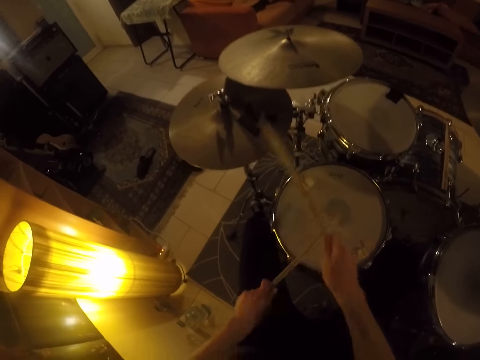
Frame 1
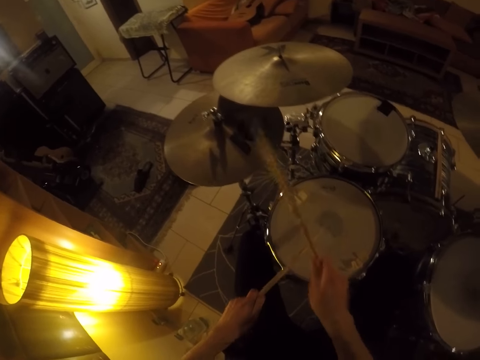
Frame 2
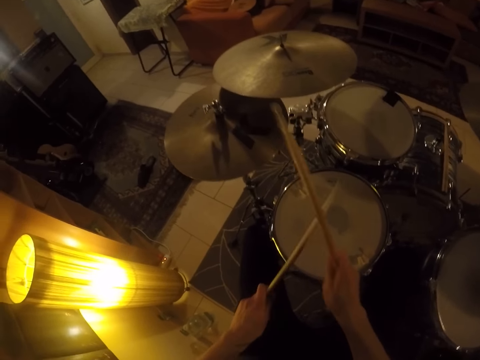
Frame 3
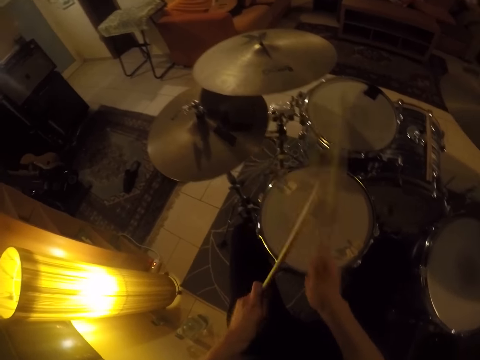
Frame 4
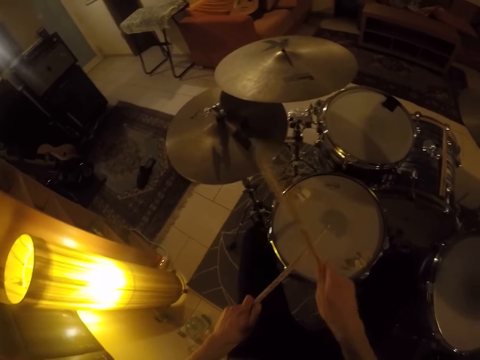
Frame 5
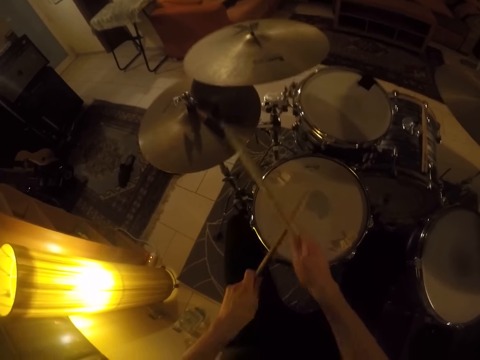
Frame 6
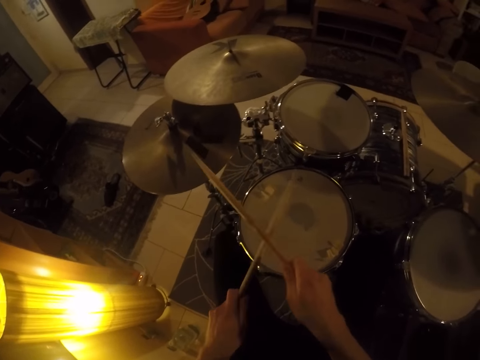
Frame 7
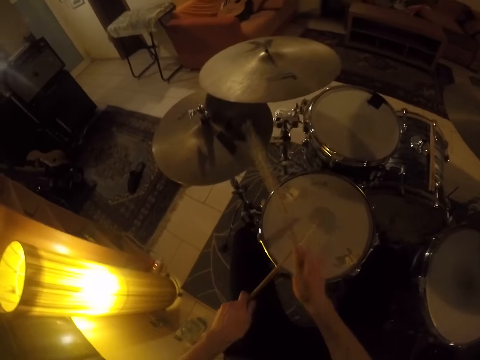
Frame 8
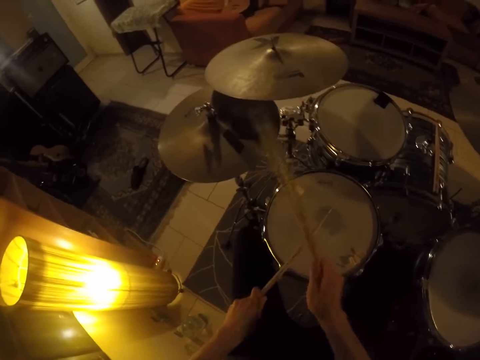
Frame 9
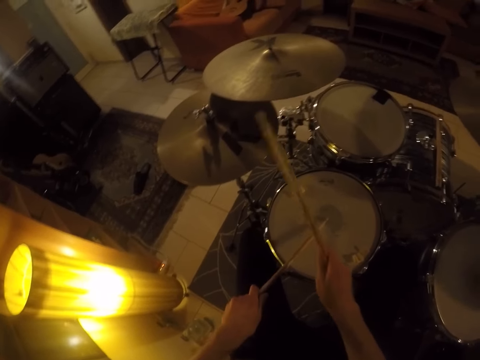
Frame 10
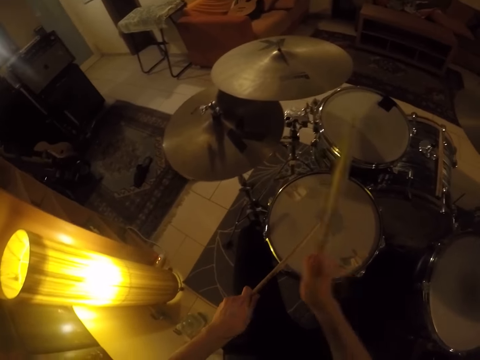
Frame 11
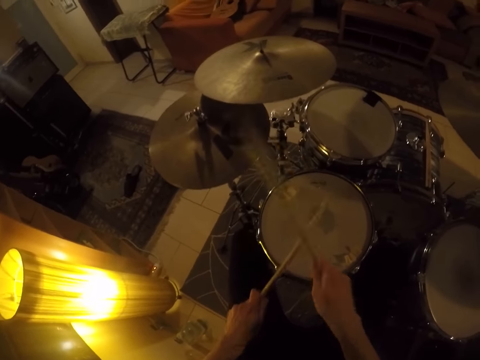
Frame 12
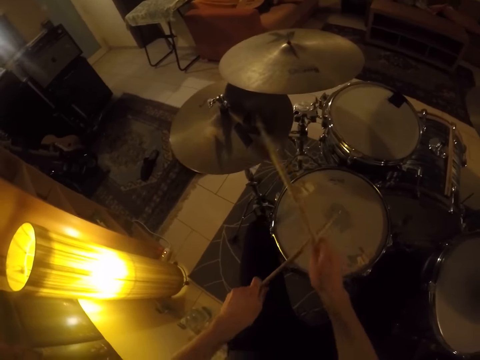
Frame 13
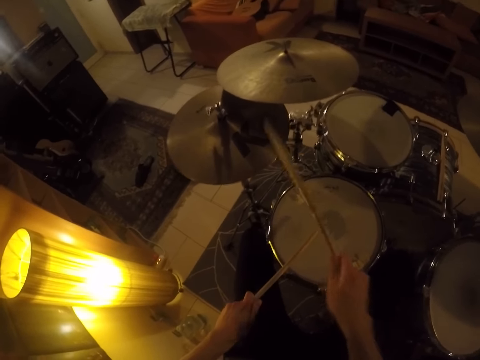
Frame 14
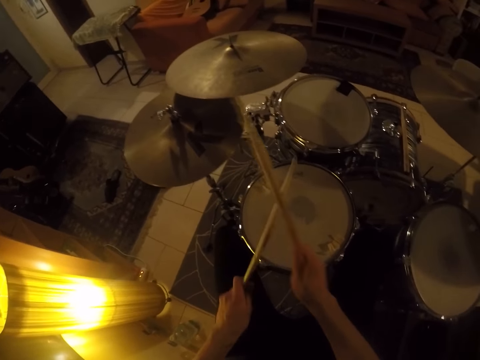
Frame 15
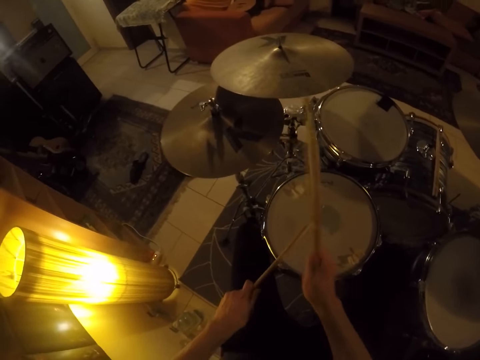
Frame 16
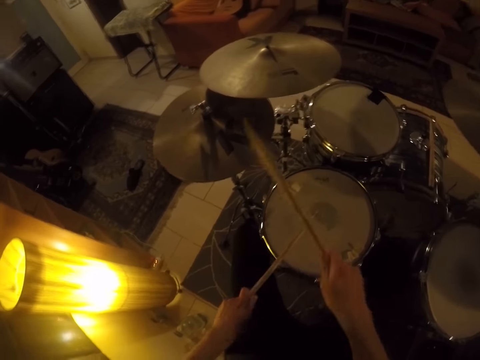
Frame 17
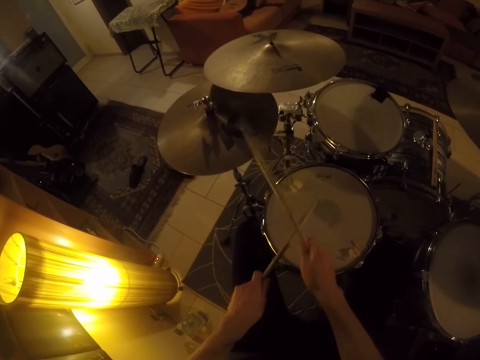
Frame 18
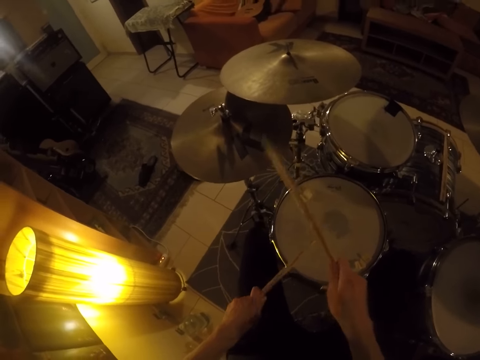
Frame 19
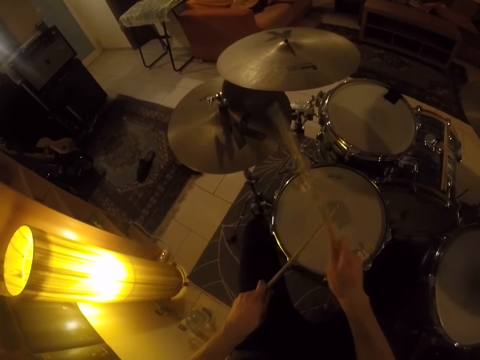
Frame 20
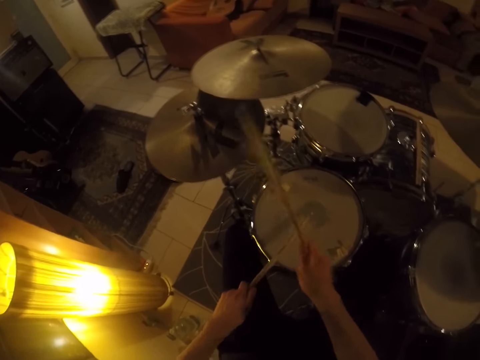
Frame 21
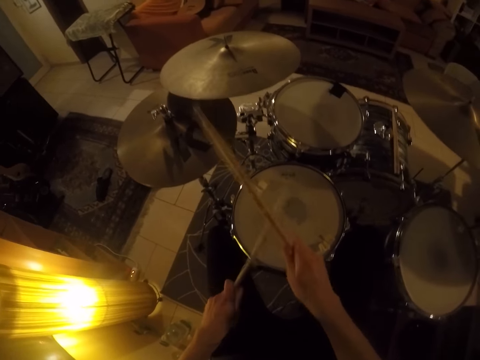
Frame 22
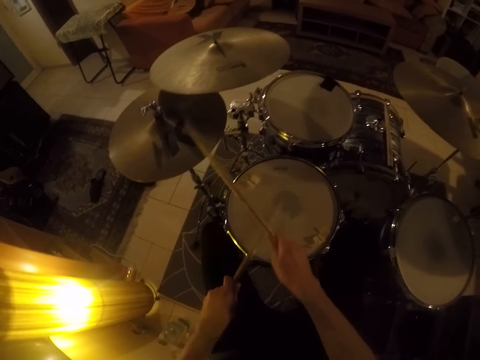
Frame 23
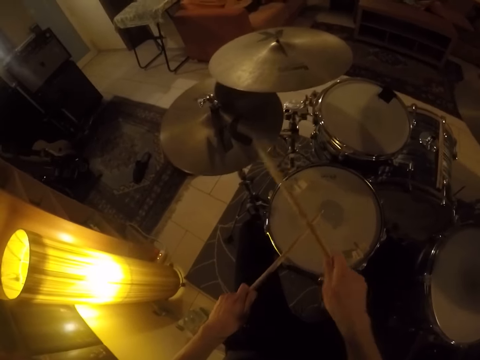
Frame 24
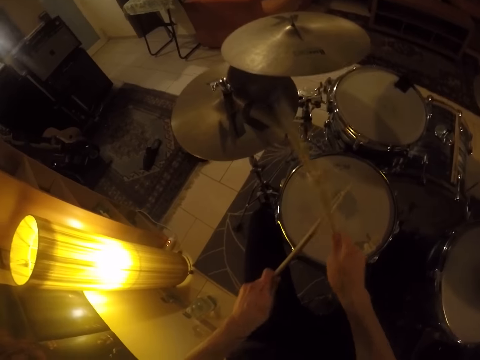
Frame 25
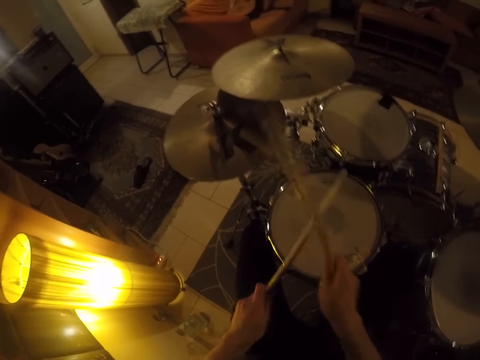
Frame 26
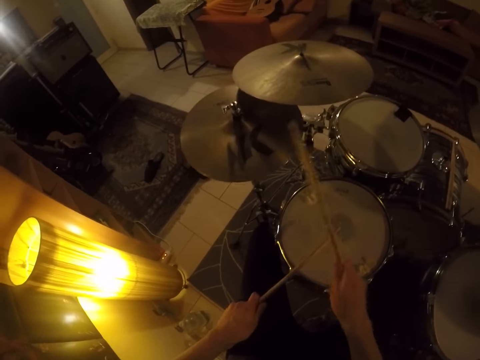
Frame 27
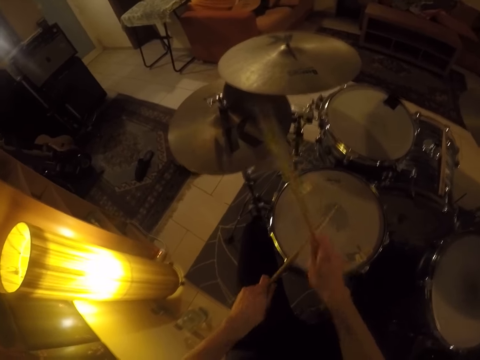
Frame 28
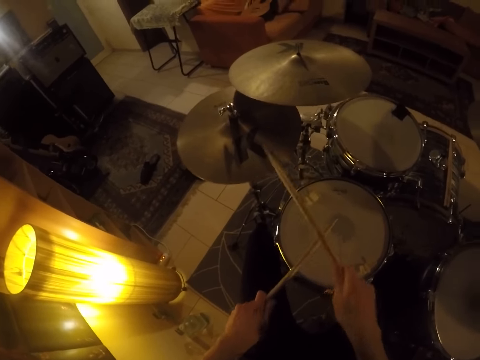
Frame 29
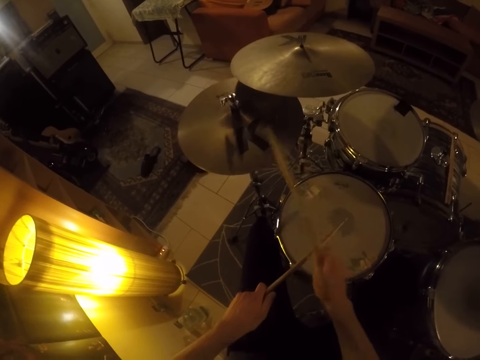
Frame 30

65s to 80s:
The camera wearer plays the drum.

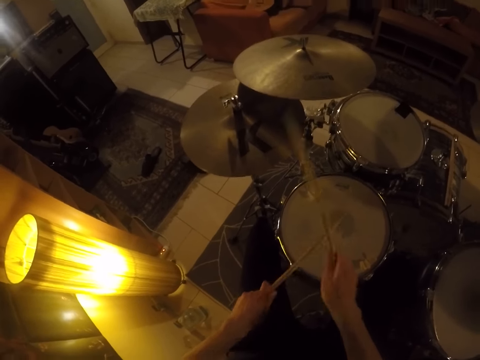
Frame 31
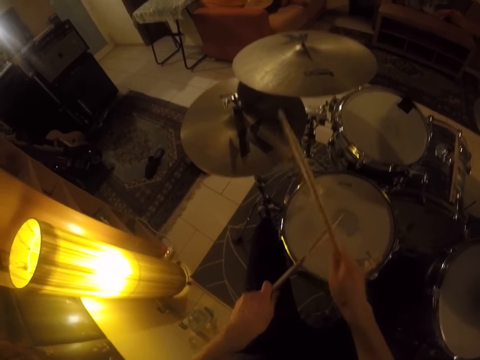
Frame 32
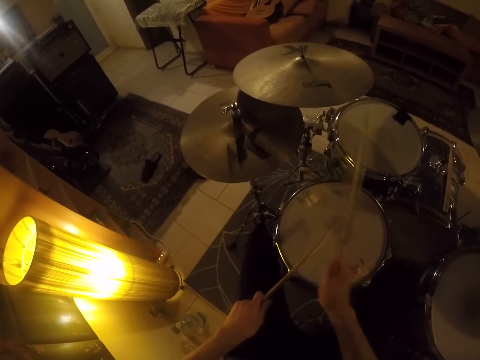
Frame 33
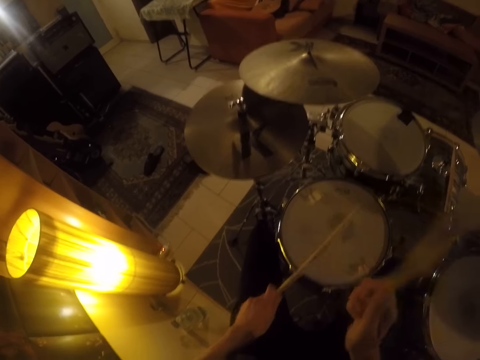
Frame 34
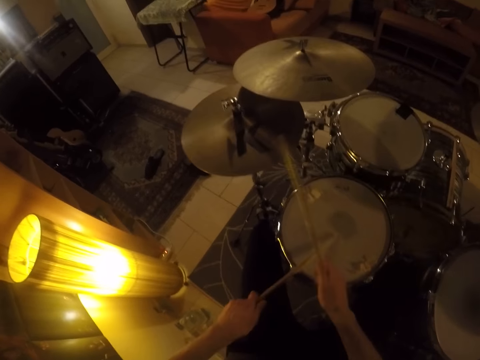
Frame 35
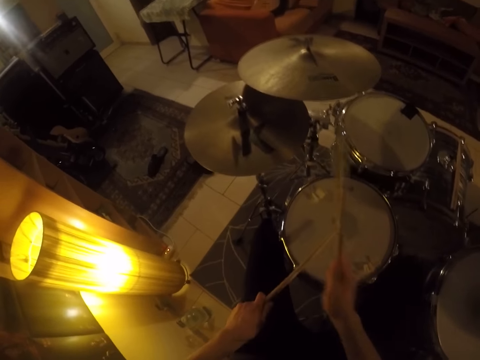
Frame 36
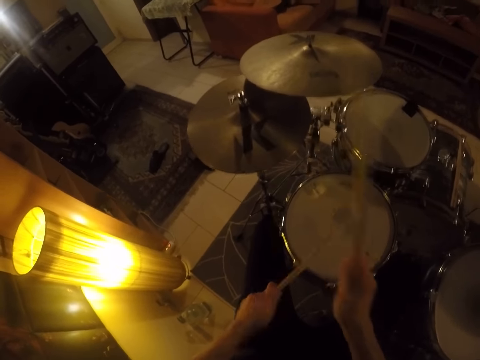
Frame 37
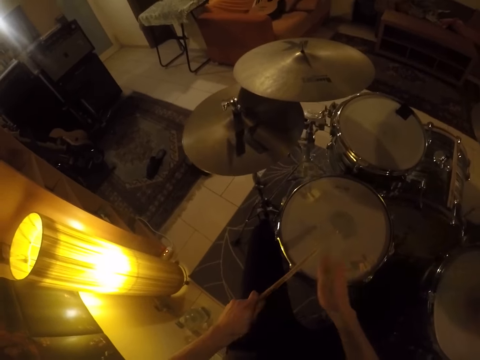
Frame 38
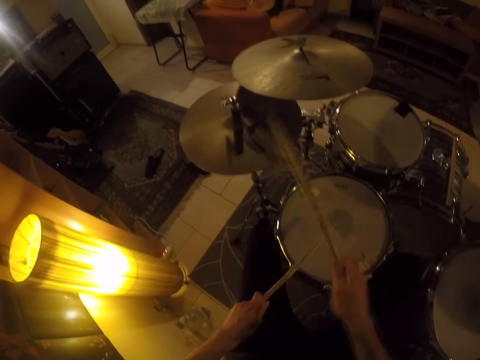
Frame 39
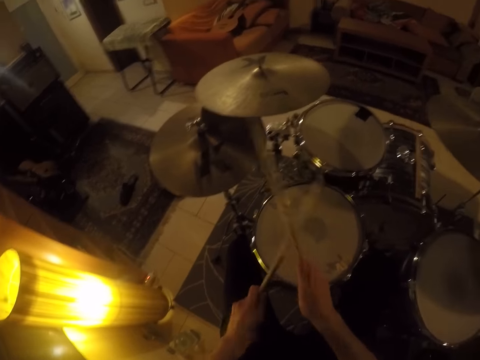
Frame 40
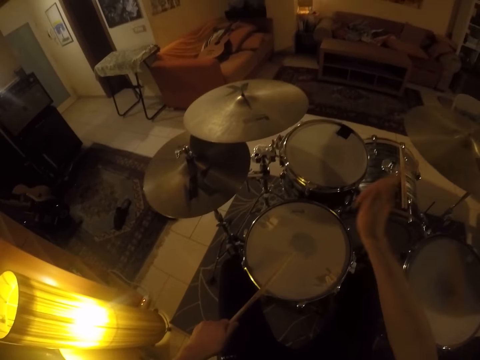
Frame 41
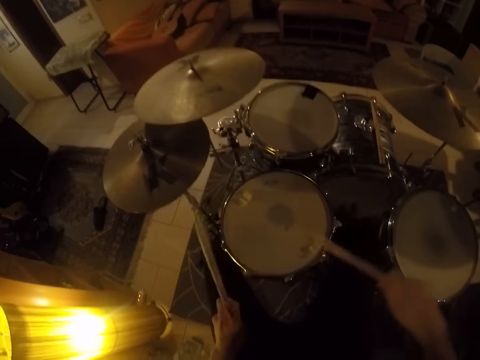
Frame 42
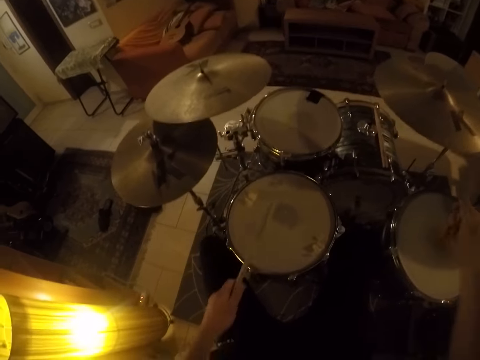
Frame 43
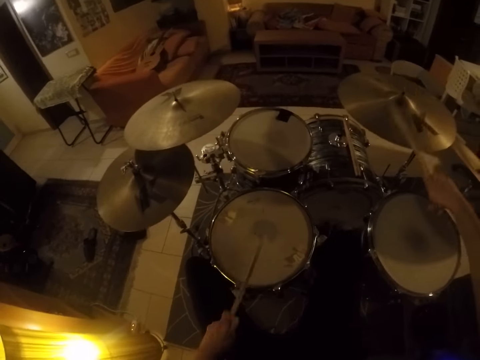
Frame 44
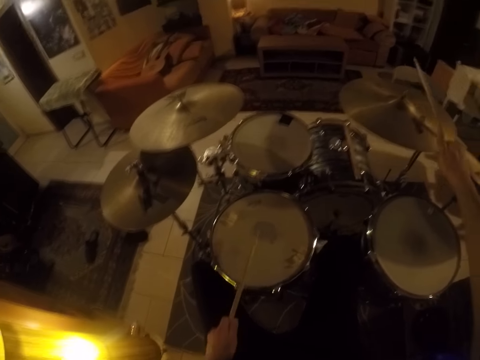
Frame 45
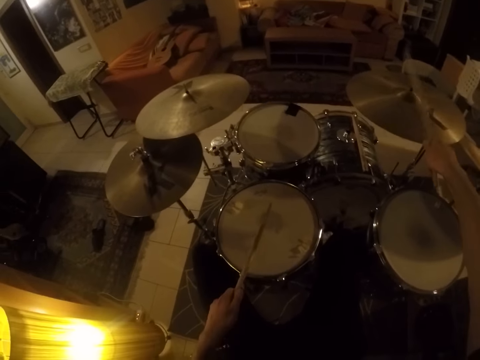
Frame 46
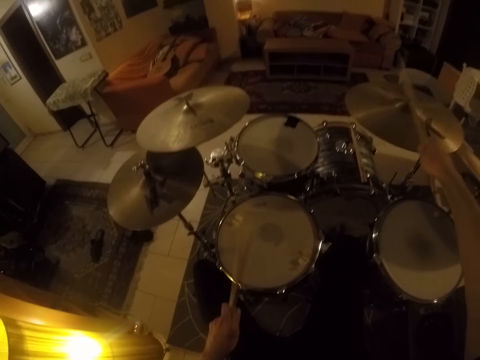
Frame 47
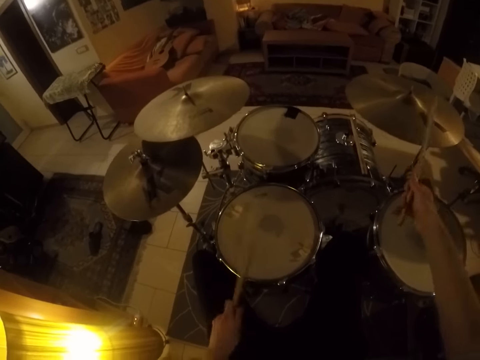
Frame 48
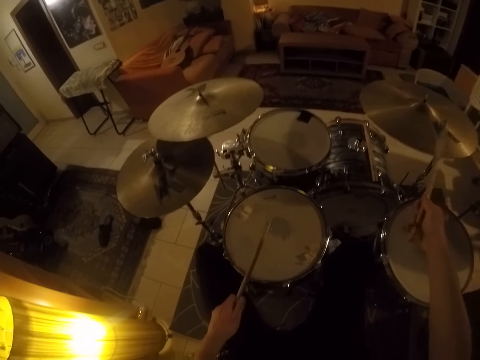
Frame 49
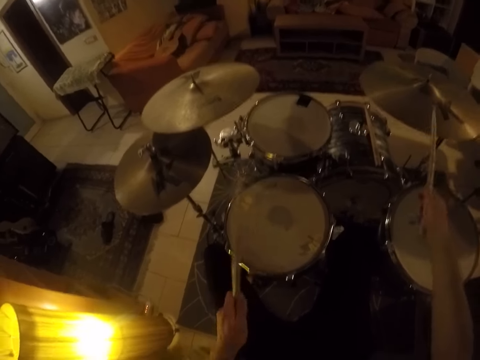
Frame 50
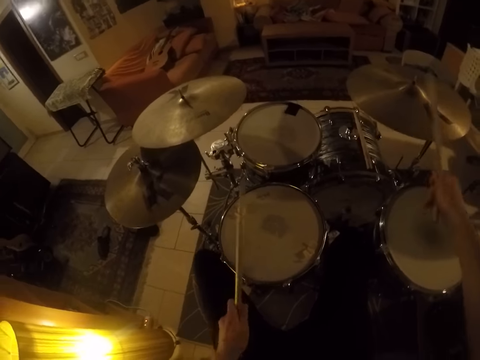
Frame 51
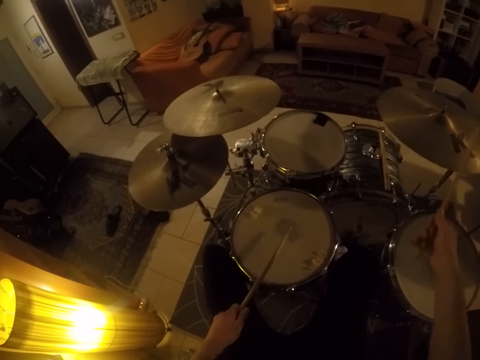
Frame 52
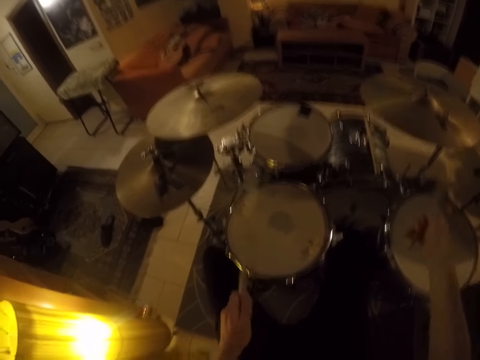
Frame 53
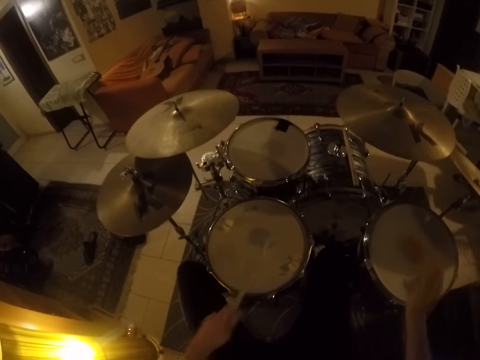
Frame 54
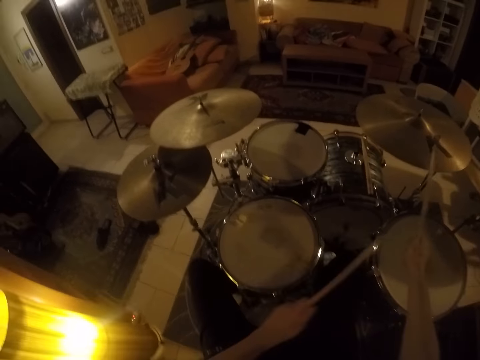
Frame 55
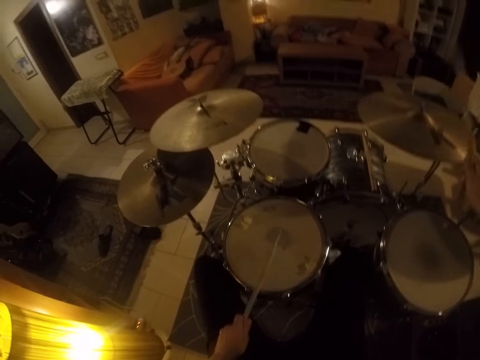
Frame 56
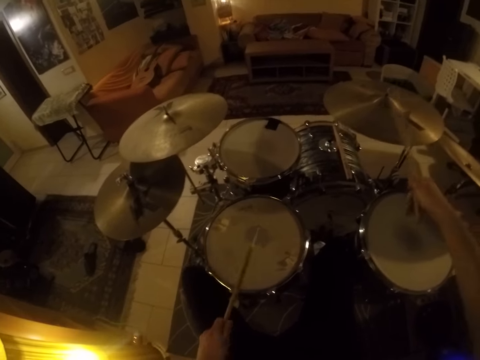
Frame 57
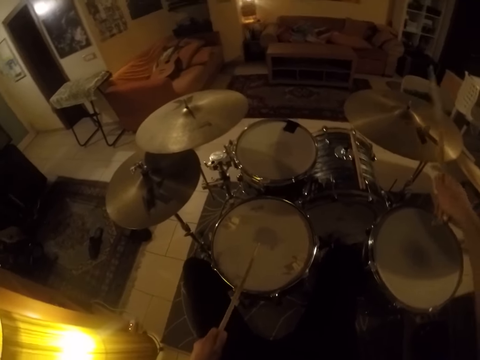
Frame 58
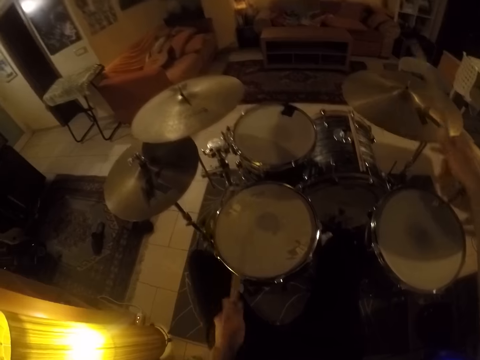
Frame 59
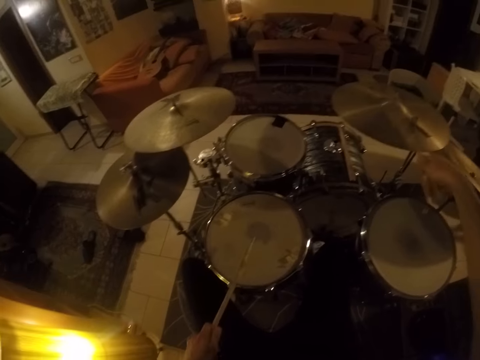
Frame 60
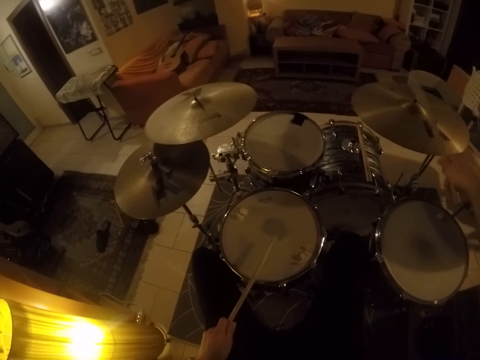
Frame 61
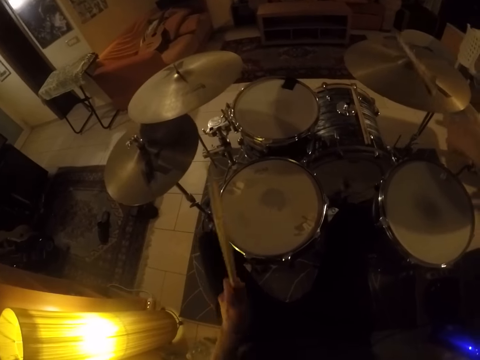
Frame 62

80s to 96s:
The camera wearer hits the drum. They hit the ride cymbal. They play the drum. They play the ride cymbal.
